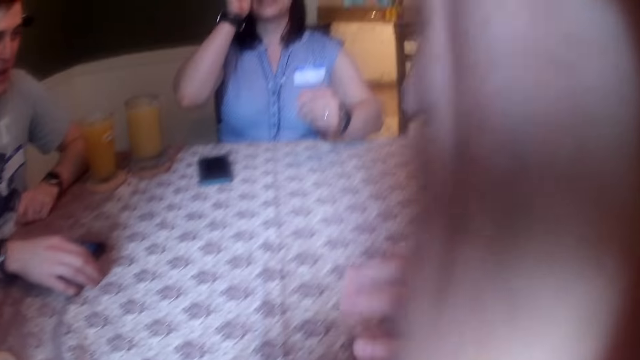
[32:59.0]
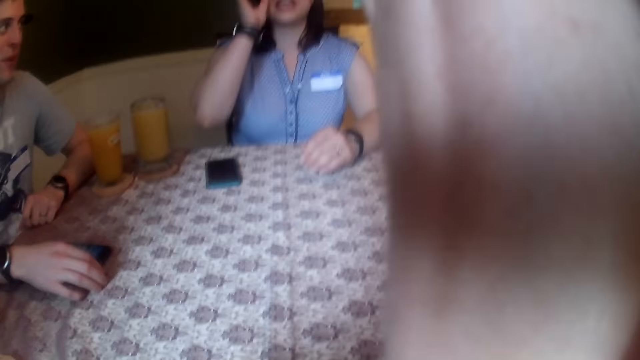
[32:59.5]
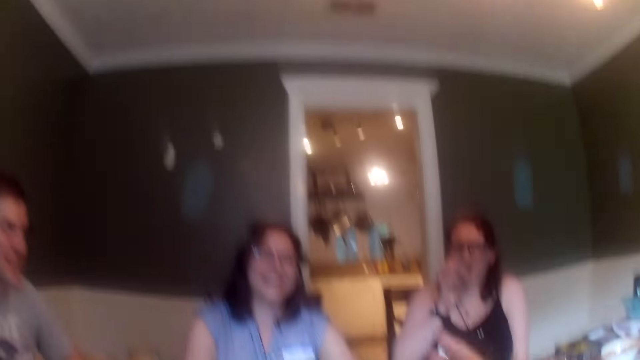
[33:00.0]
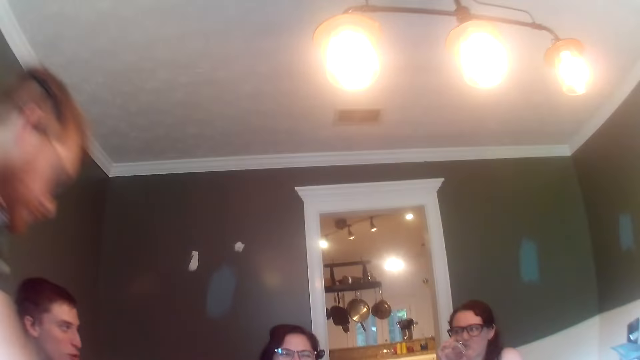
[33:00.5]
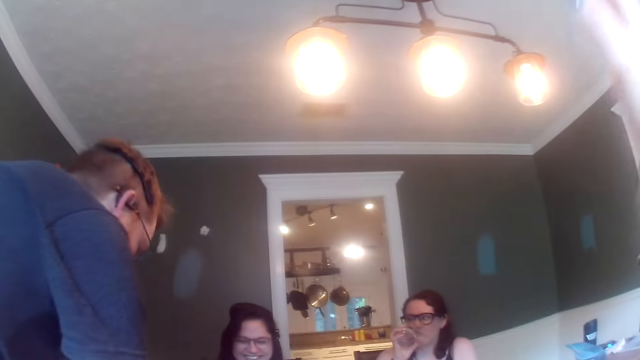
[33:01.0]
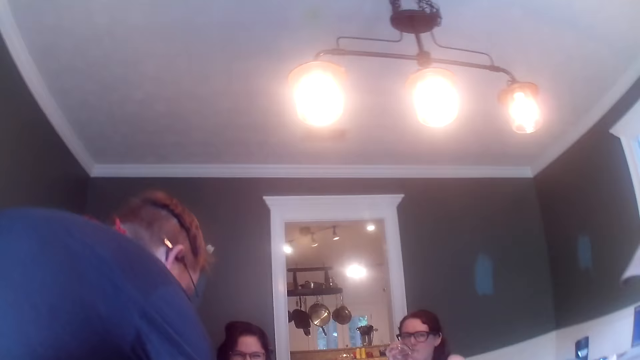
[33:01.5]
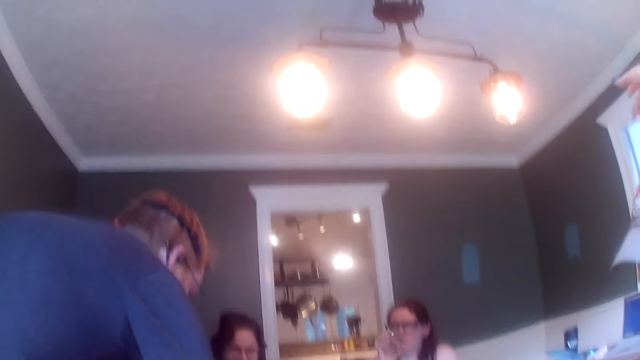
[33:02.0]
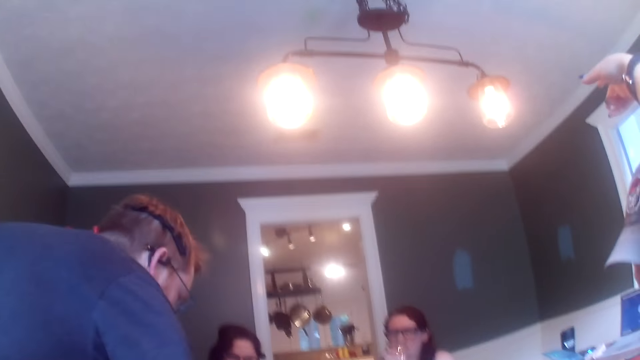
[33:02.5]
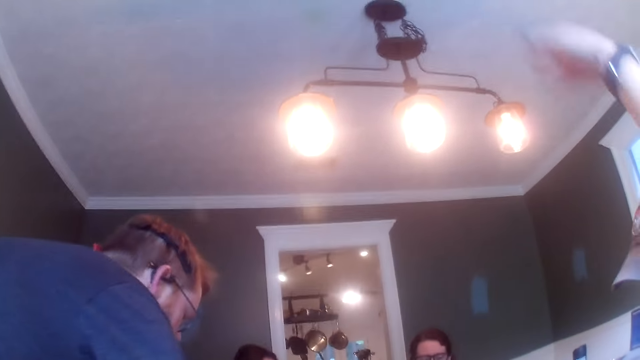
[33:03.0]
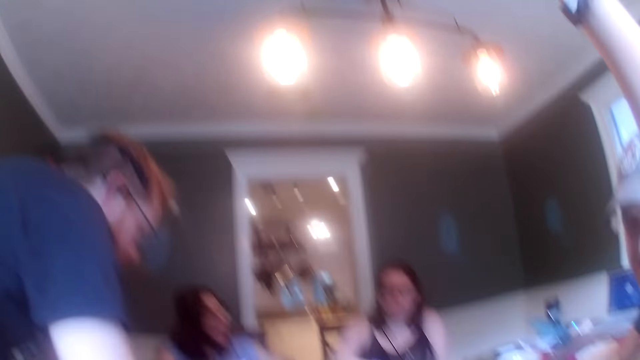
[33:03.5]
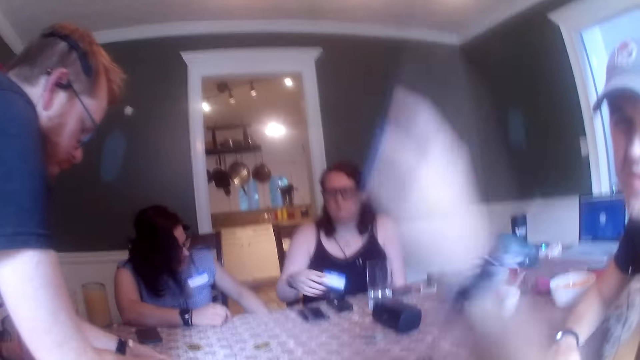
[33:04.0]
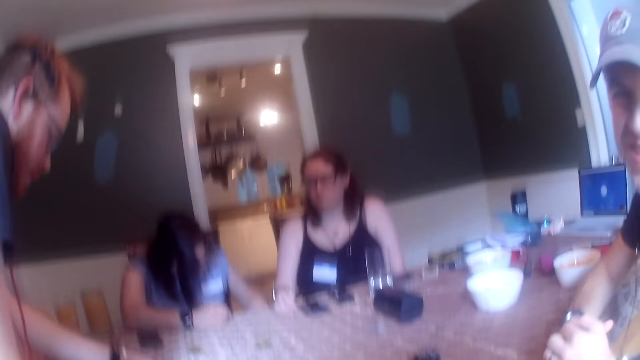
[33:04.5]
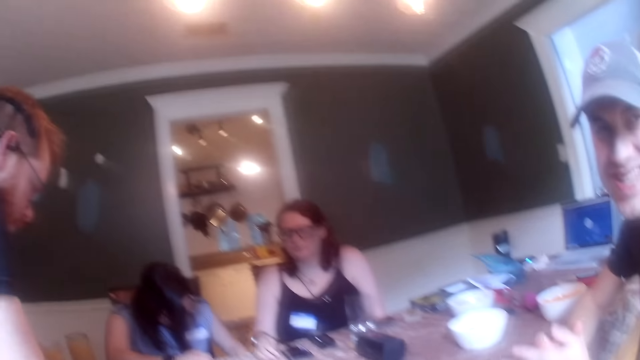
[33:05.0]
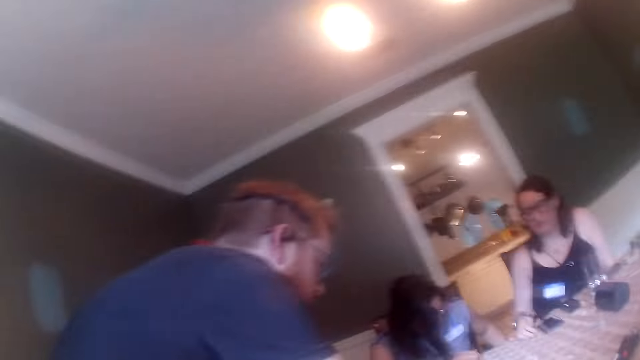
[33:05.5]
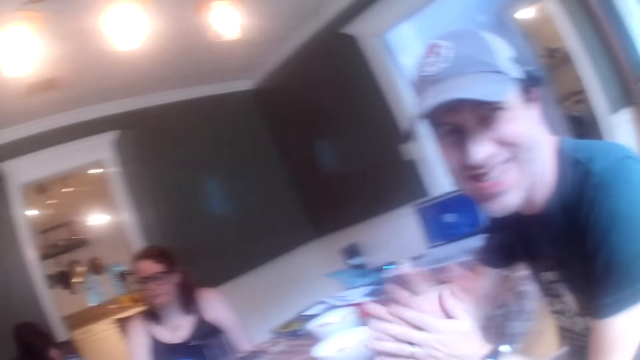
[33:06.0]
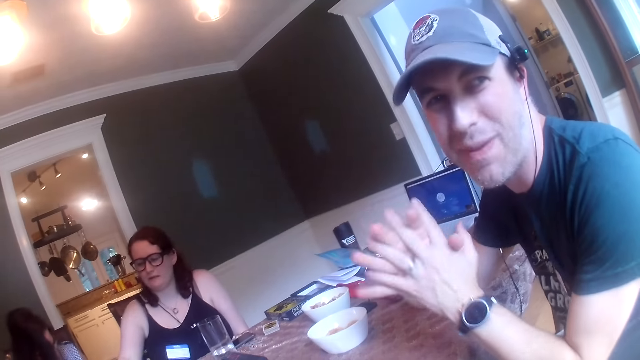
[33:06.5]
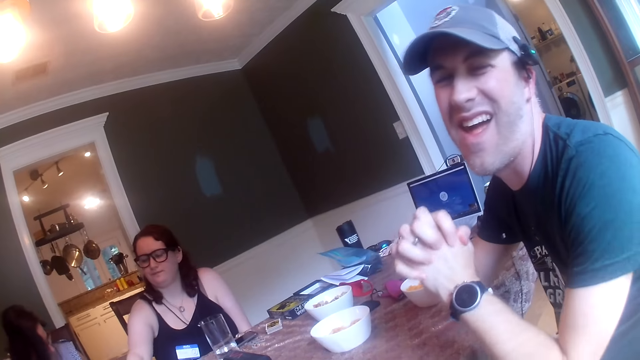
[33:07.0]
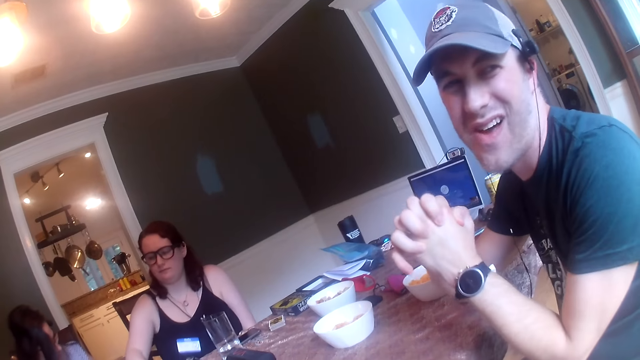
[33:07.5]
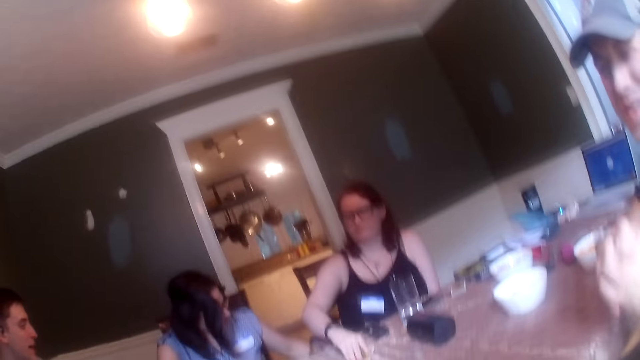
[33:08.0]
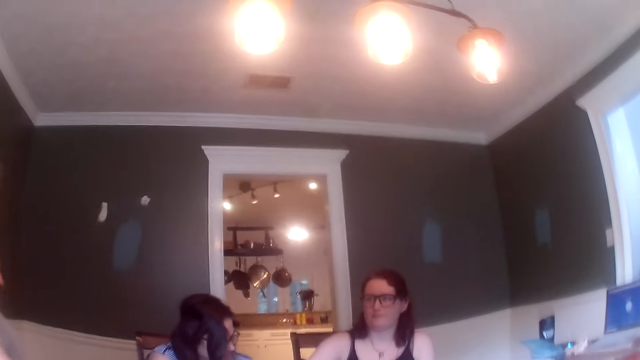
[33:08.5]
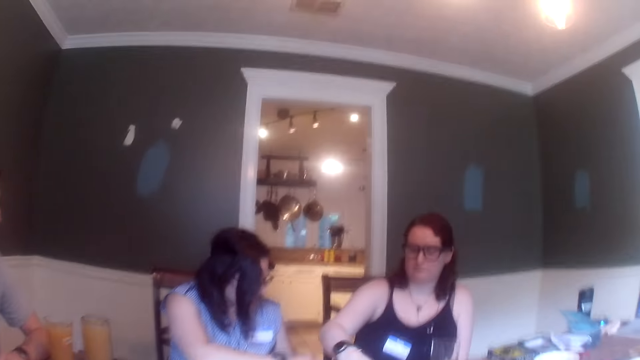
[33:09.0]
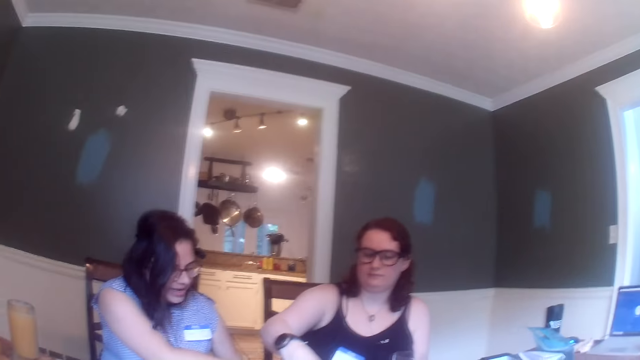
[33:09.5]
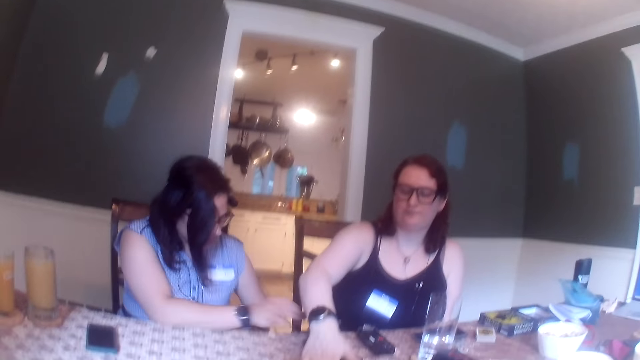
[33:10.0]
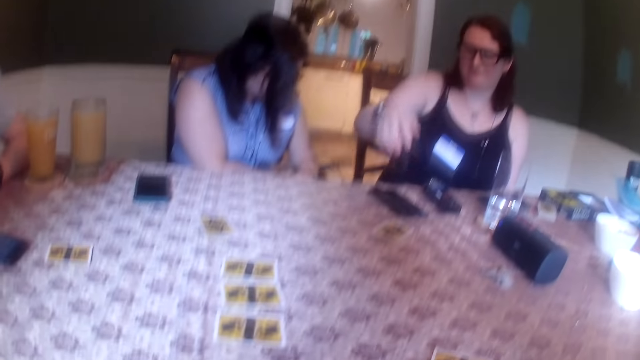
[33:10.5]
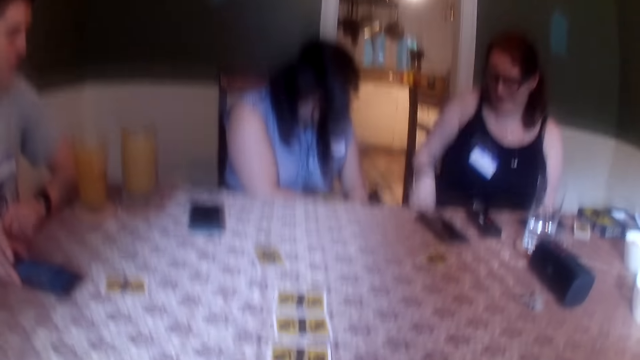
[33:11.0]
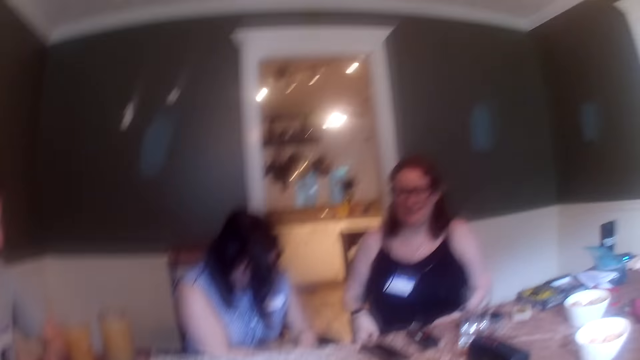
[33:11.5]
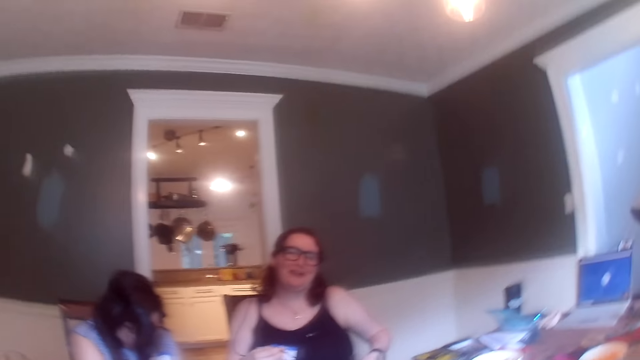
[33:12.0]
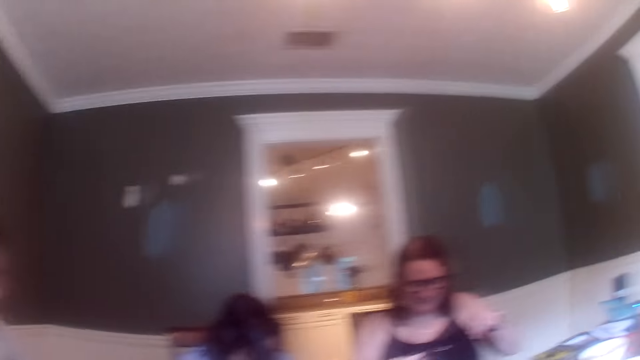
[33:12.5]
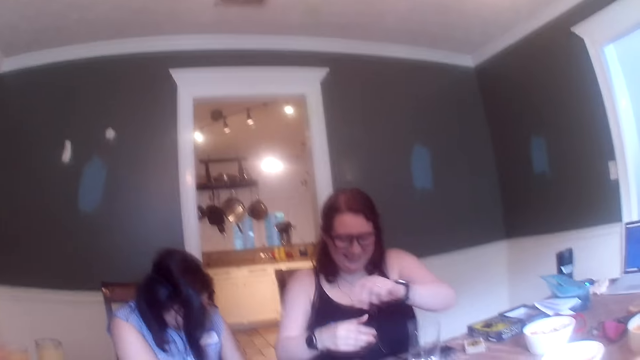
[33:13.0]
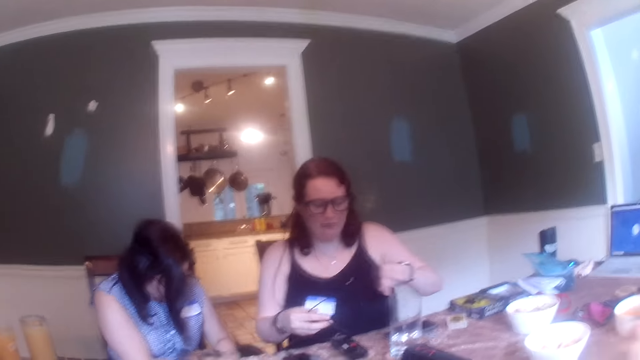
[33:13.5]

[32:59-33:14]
A woman adjusts a pair of glasses with her right hand. The camera wearer covers her face while laughing. Another woman drinks the glass of water with her right hand. A man shares some cards in his left hand on the table with his right hand. The camera wearer raises her hand. She drops her right hand on the table. The other woman drops her right hand on the table. Another man converses with the camera wearer. The other man clasps his hands together. The other woman touches a card on the table with her right hand and drops the card on the table with her right hand.

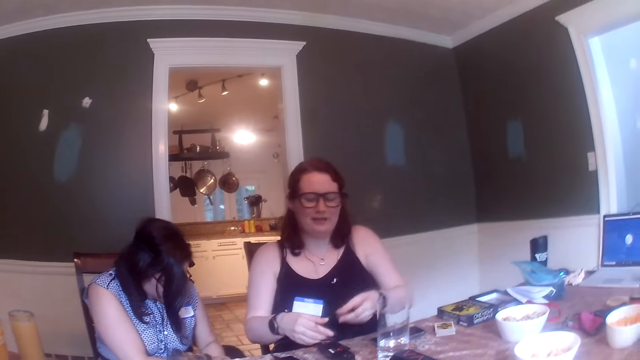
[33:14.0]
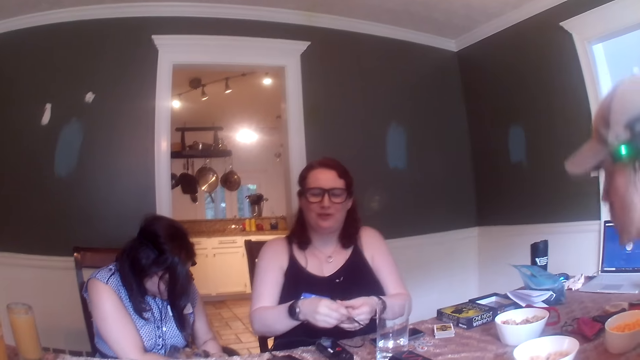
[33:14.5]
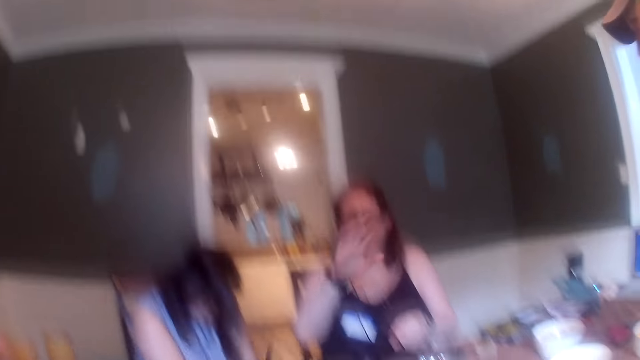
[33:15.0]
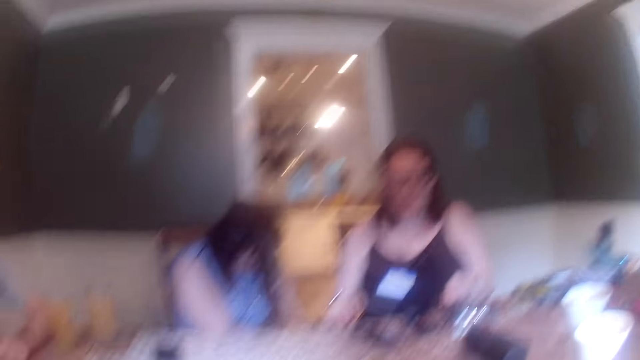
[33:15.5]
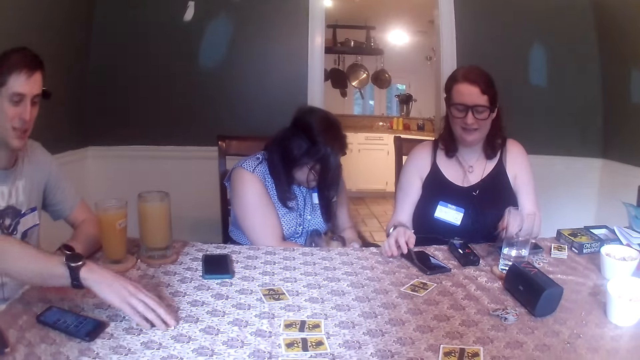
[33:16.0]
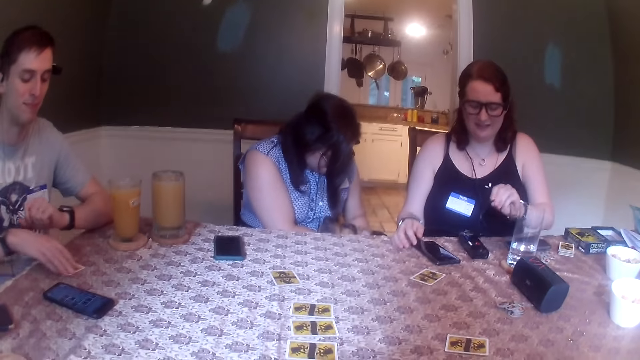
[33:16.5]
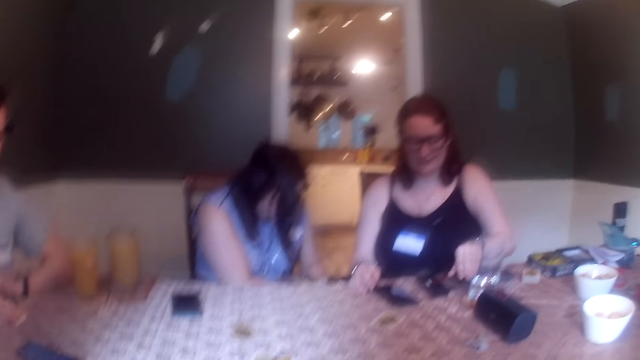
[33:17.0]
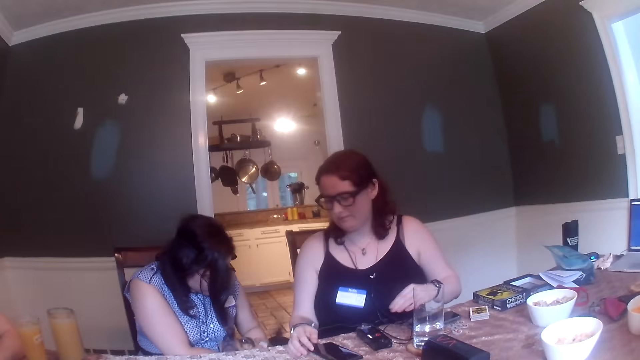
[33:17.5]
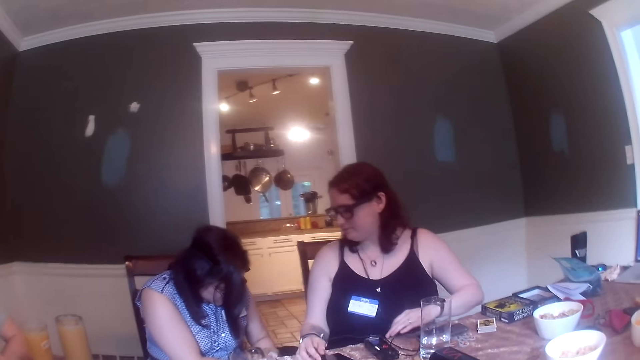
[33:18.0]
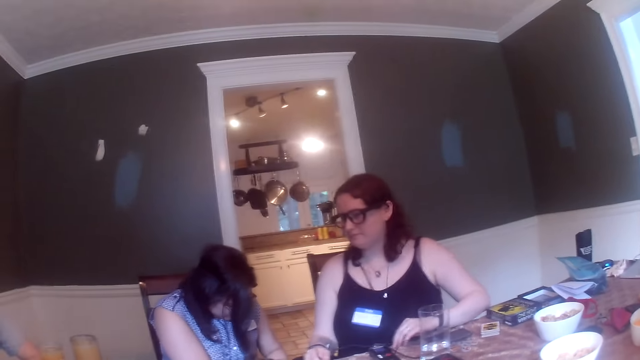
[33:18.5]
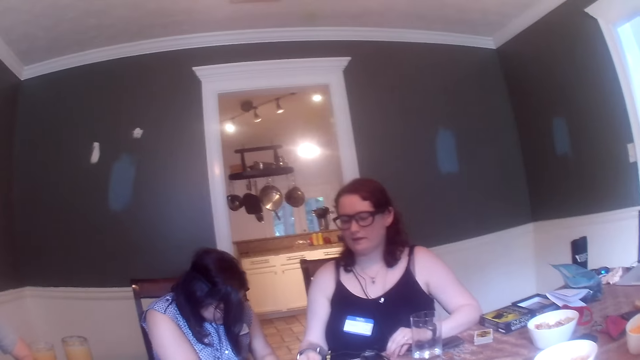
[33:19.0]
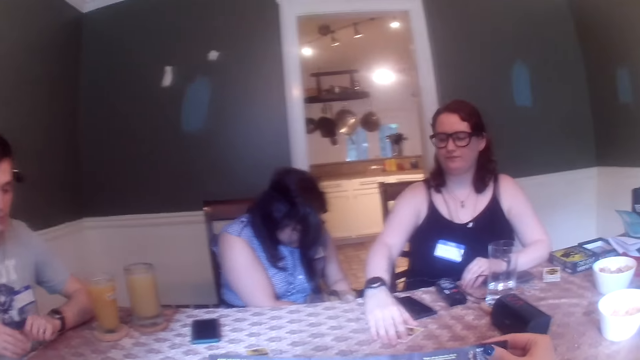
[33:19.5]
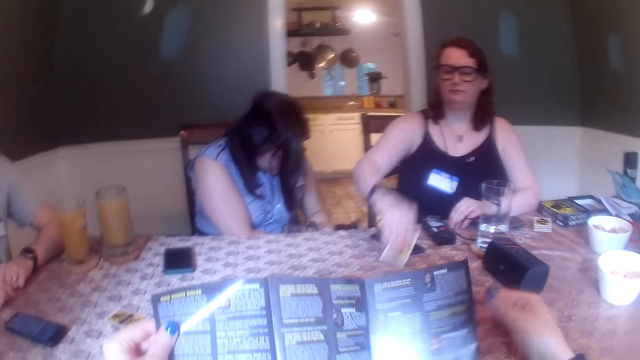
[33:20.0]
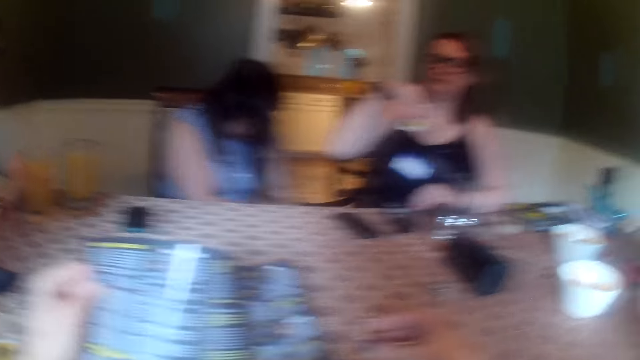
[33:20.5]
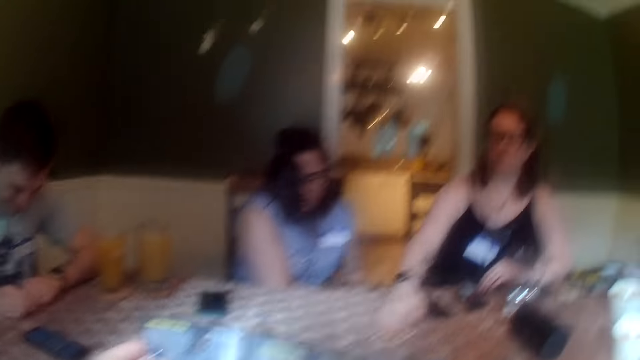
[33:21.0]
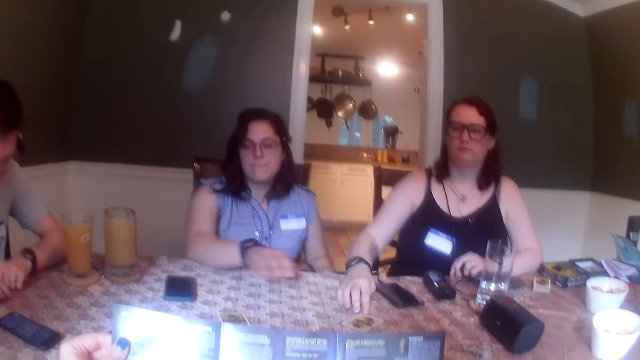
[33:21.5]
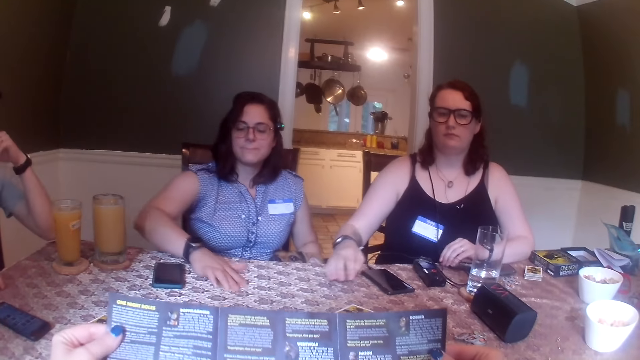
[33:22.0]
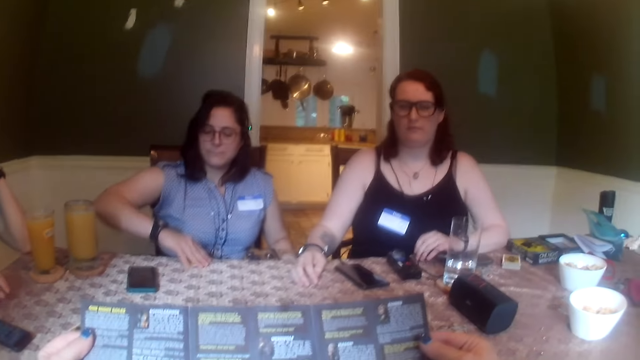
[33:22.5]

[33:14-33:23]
A man picks up a card on the table with his right hand. The camera wearer talks to two people. They hold a paper with both hands. A woman picks up the card on the table with her right hand. The woman drops the card on the table with her right hand. The camera wearer converses with the woman, another woman, the man and two other men. They read a booklet. The other woman picks up a card on the table with her right hand.
